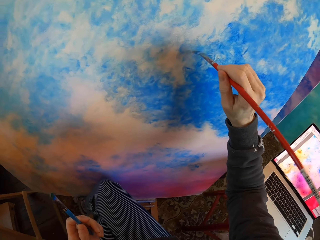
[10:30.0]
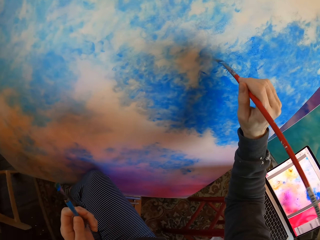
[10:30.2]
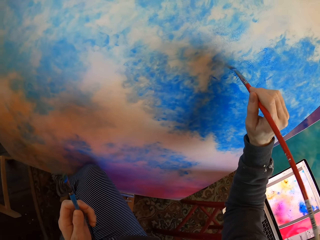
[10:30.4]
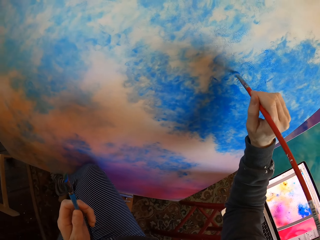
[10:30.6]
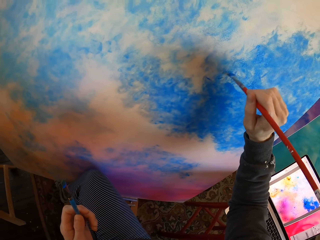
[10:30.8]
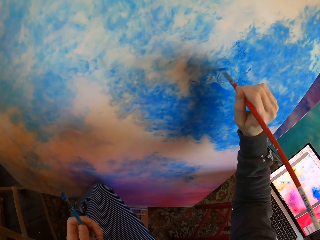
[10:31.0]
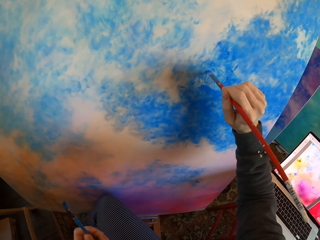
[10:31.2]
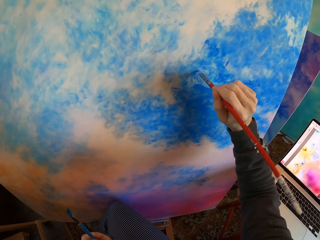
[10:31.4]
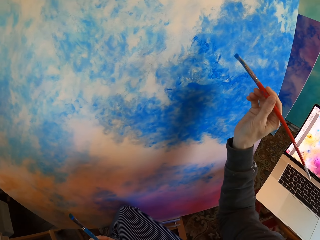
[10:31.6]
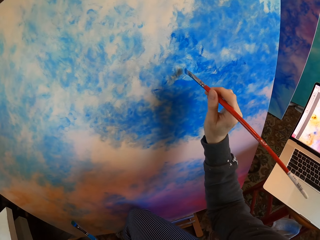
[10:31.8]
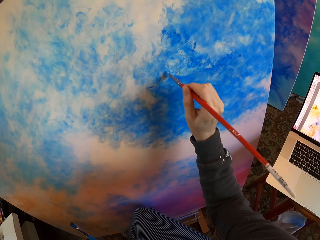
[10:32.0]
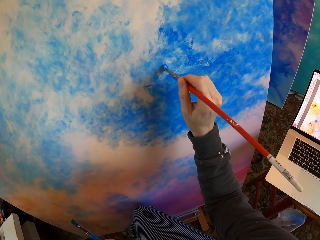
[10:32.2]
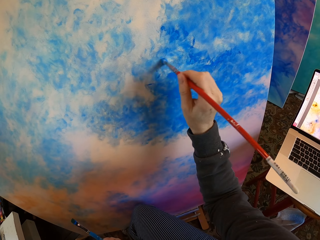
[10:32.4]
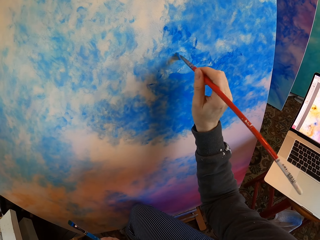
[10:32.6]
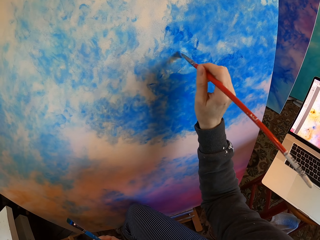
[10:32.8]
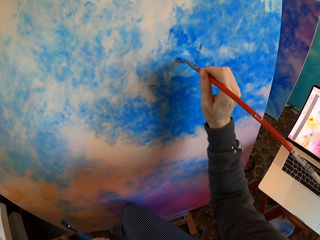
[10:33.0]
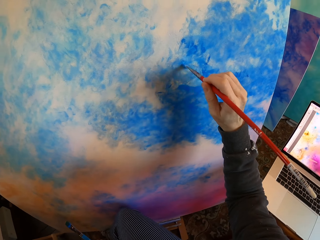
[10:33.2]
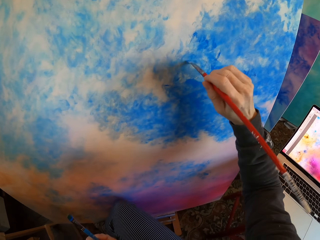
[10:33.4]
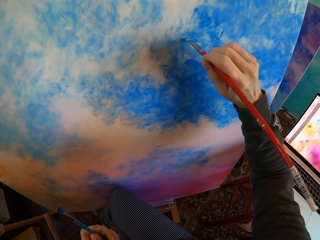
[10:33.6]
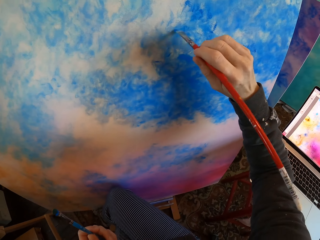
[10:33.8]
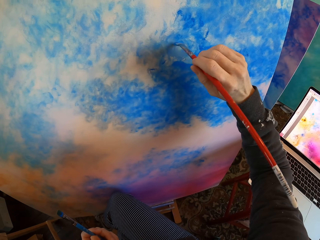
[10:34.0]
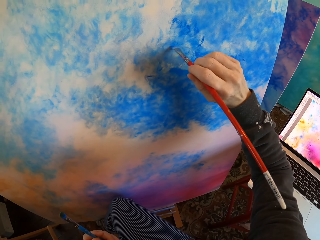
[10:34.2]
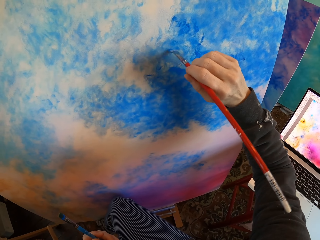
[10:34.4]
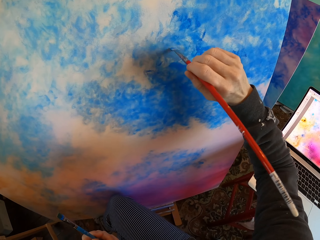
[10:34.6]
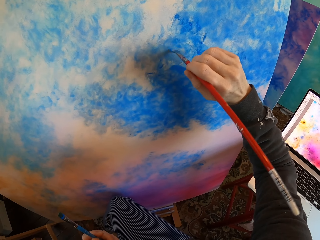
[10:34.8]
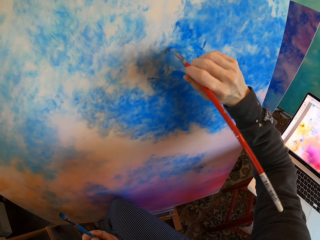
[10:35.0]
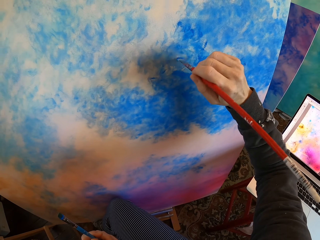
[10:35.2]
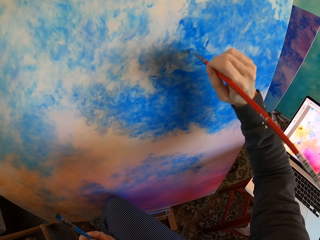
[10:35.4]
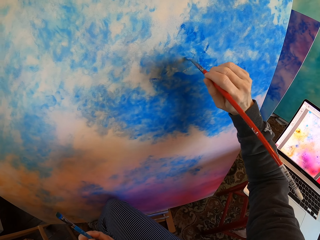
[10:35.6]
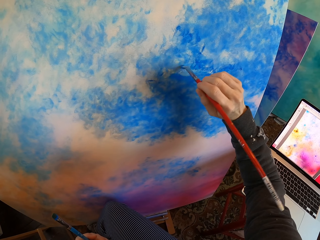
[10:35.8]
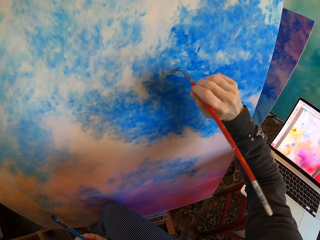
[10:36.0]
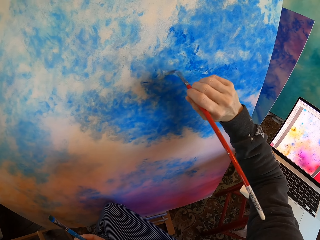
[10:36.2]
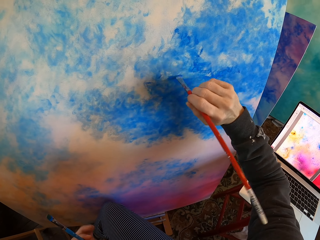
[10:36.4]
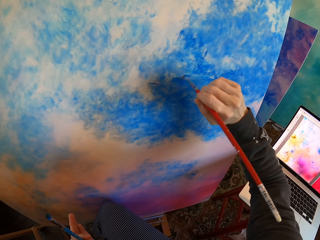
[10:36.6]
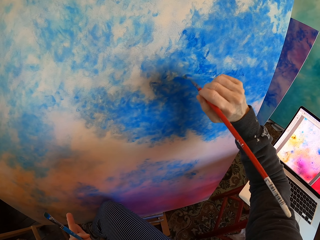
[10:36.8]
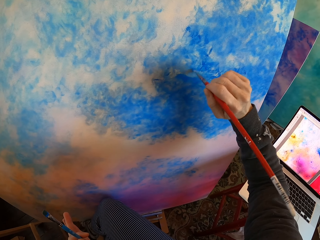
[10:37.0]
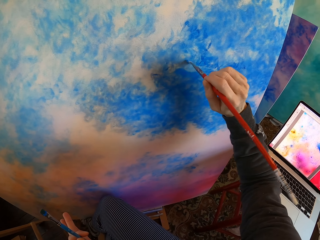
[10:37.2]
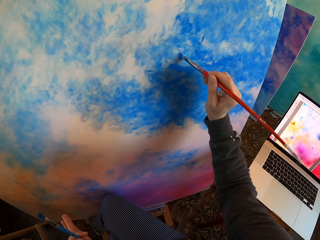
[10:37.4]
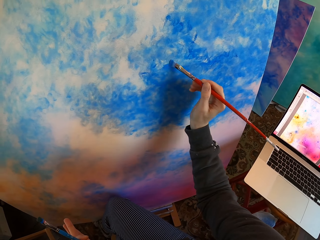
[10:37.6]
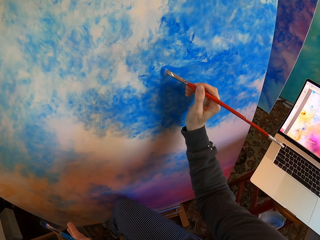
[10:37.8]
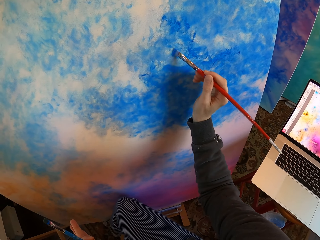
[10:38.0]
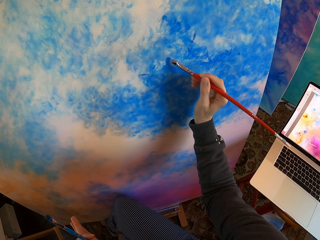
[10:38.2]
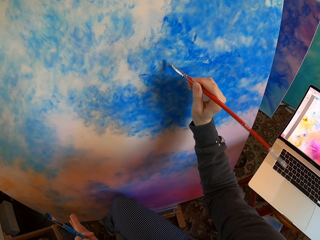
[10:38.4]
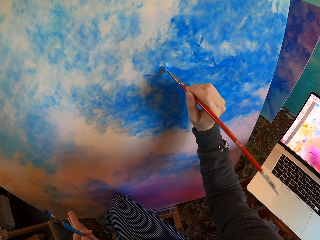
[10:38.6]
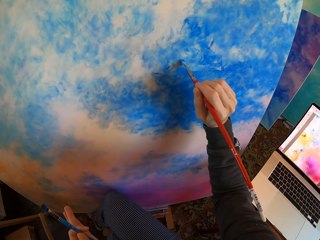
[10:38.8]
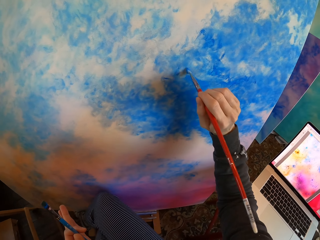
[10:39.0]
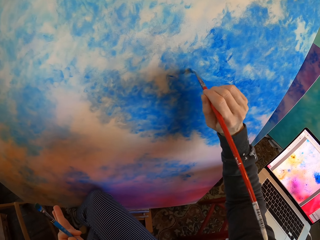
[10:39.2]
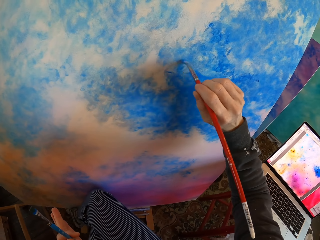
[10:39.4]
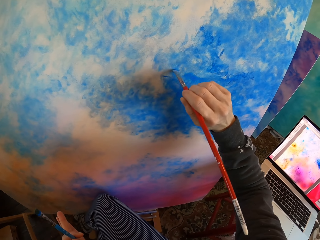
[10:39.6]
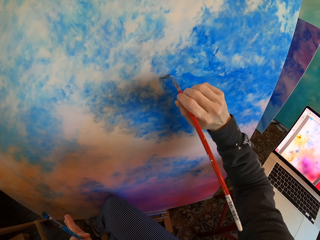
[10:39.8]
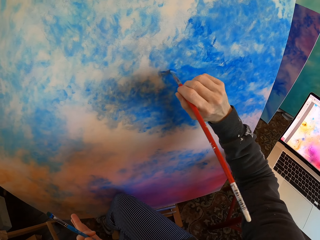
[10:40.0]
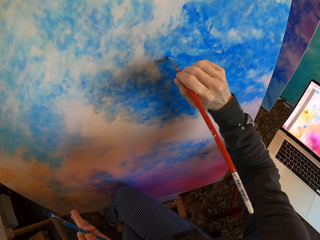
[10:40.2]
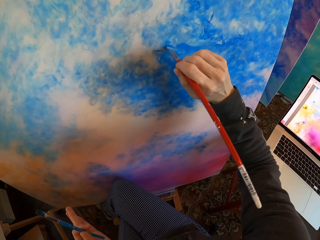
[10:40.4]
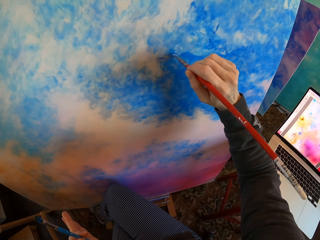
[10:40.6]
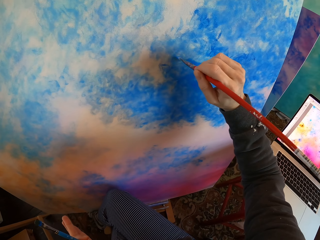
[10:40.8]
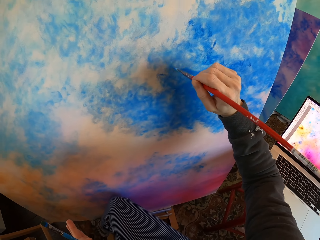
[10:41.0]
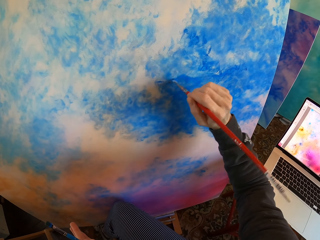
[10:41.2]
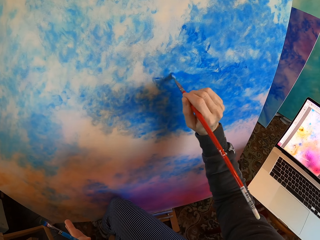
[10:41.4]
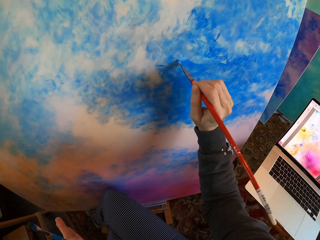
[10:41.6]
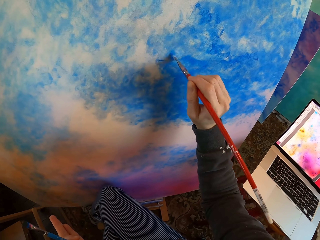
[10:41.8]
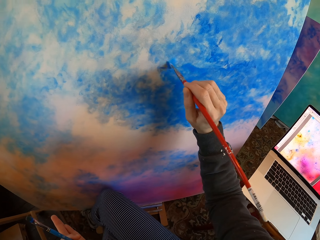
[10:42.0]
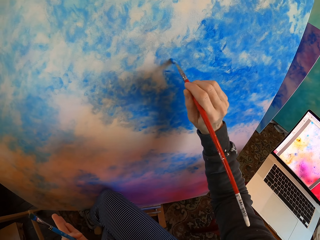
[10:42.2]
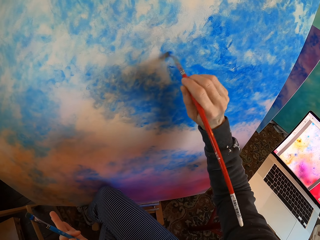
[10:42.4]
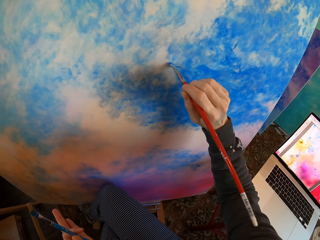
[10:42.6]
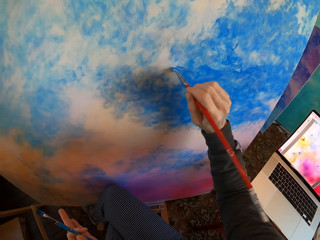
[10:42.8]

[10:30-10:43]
The camera wearer turns to the side. They color a board with a drawing color brush. They turn to the side. They color the board with the drawing color brush.

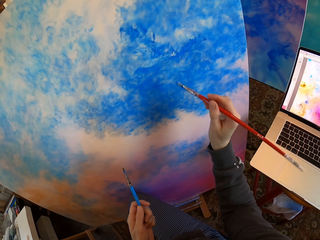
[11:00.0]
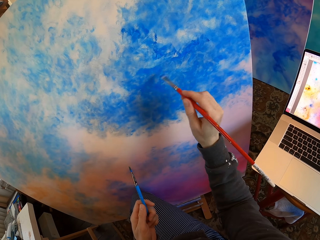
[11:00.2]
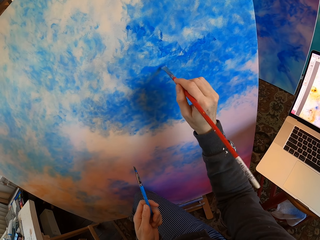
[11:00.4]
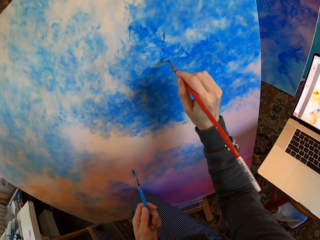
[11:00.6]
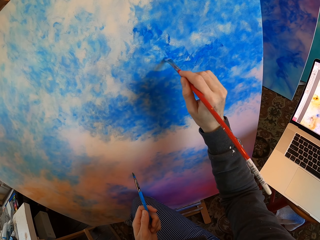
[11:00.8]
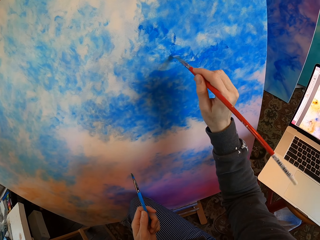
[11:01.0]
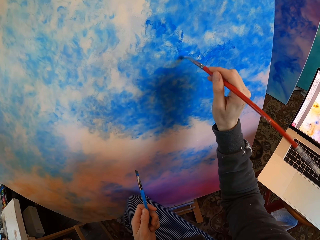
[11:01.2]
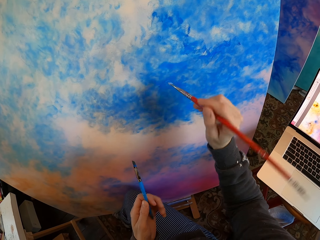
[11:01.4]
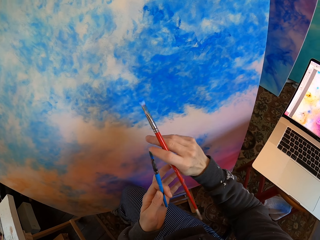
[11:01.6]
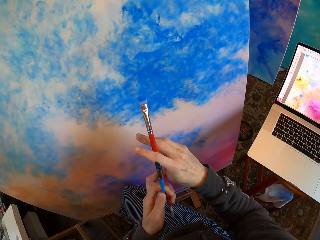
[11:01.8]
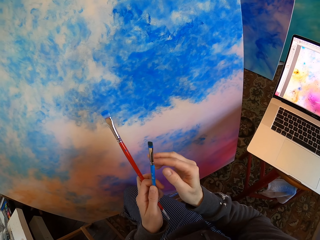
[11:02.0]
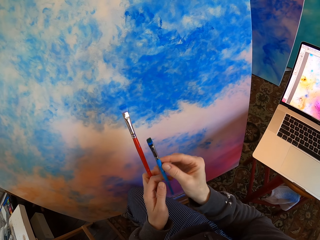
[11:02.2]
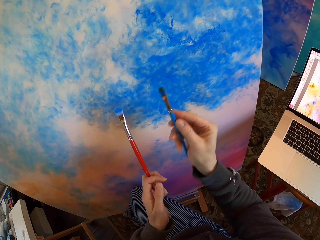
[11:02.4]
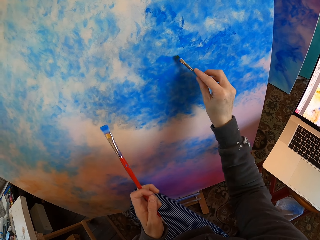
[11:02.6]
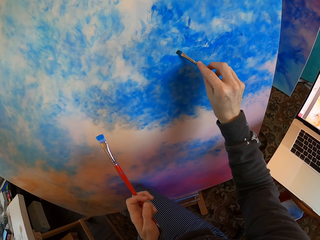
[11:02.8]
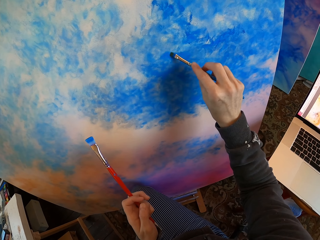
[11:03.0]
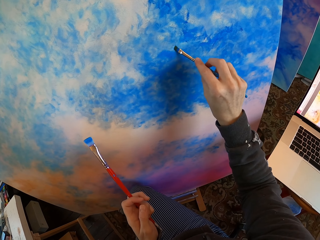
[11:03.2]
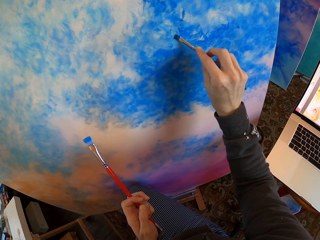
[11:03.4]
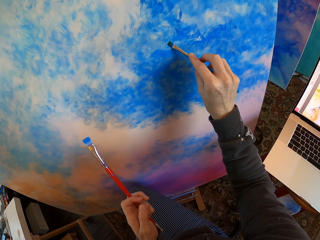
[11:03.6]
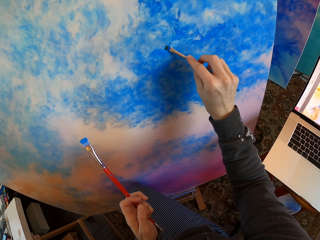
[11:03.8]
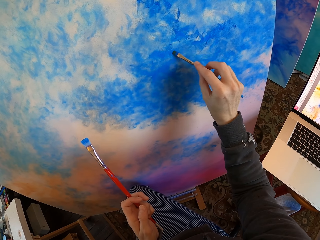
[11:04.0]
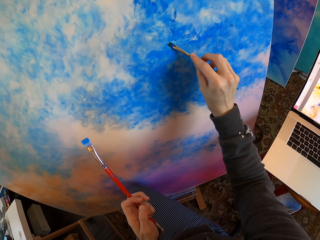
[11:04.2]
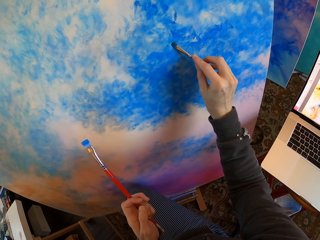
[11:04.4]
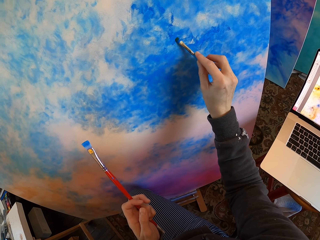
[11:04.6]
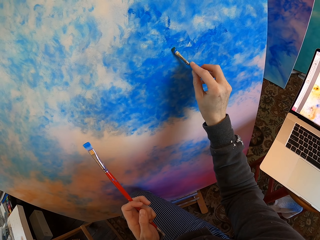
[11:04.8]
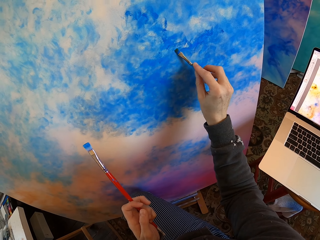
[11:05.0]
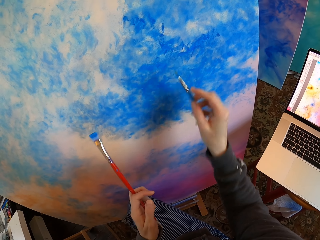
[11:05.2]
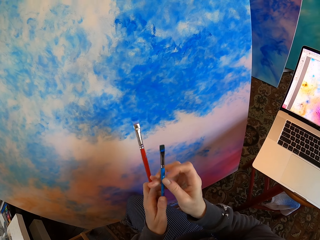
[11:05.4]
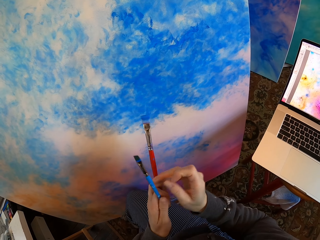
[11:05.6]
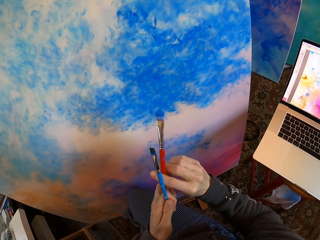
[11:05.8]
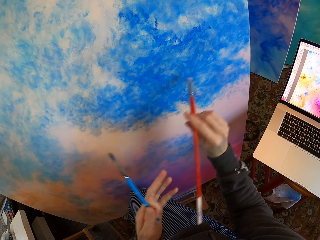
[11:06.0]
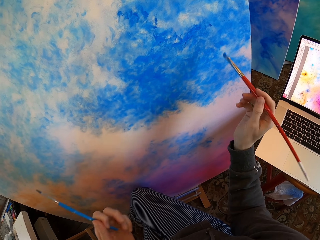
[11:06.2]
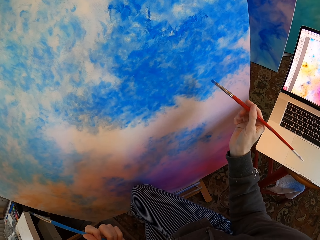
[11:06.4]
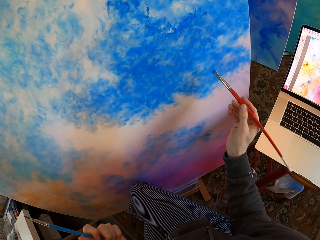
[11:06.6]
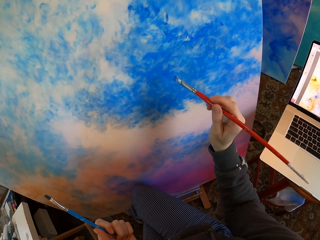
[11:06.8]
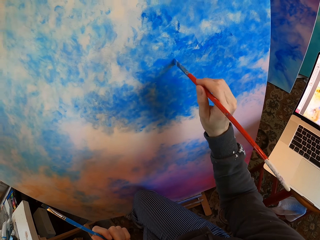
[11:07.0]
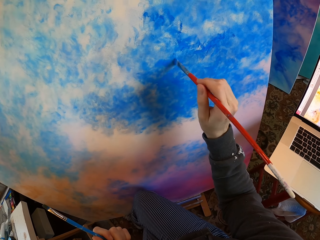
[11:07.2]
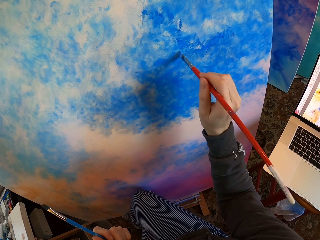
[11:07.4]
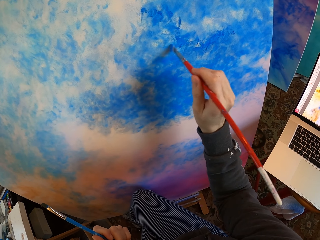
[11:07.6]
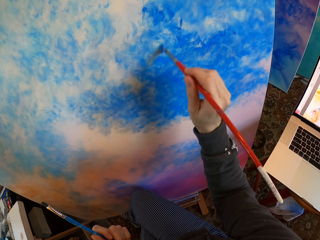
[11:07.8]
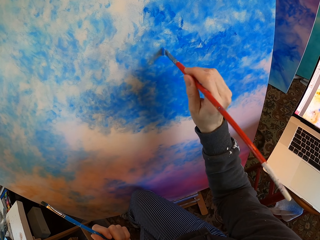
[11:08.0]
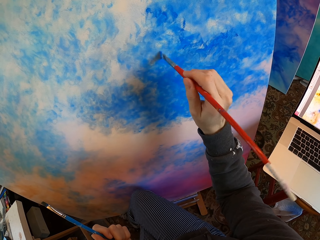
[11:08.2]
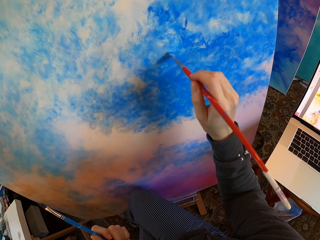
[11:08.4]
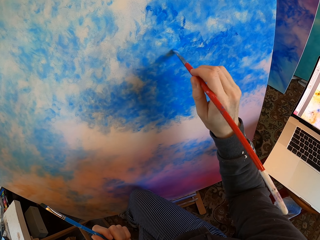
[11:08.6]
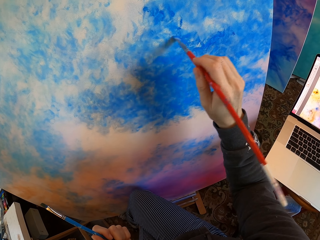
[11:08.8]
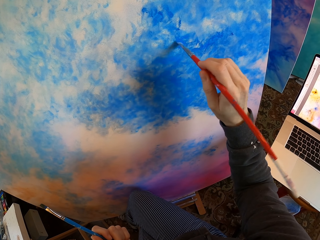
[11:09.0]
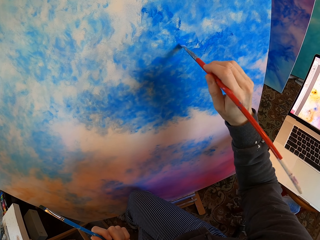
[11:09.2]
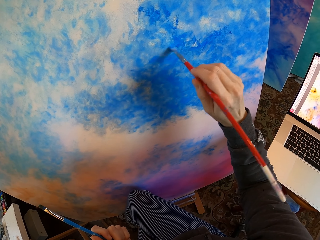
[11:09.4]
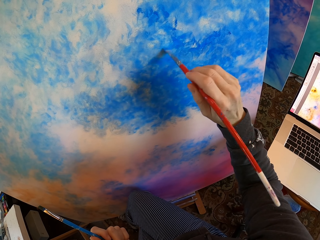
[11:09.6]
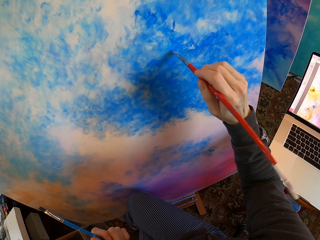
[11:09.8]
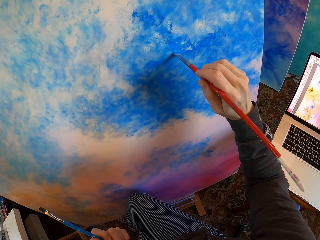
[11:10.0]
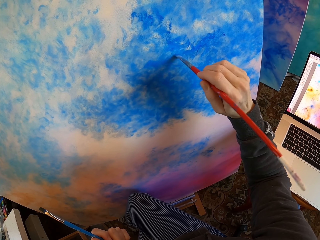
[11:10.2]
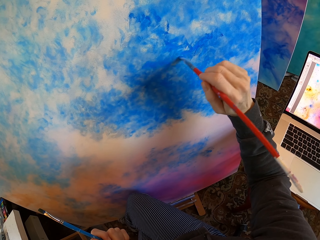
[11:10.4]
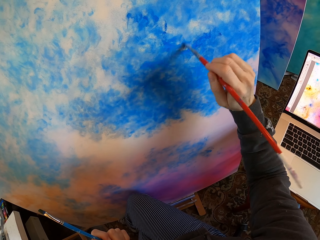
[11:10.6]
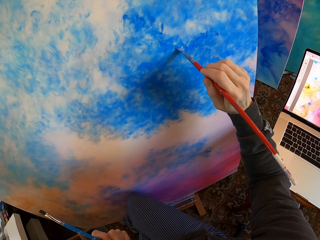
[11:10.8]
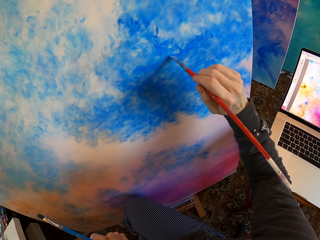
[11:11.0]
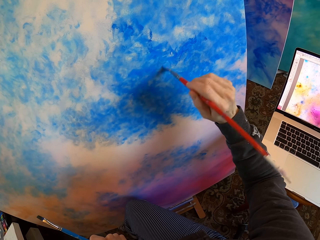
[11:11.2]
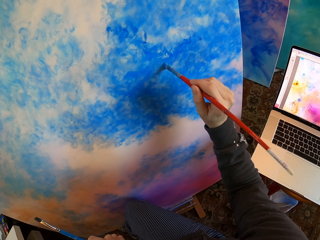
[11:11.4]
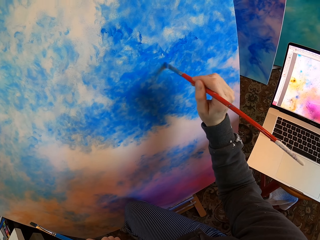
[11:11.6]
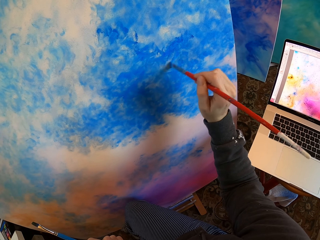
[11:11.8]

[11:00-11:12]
The camera wearer paints the wall paper with a paint brush. He holds the paint brush with his hands. He exchanges drawing paint brushes. He paints the wall paper with the paint brush. He holds the paint brush with his hands. He exchanges drawing paint brushes. He paints the wall paper with the paint brush.
